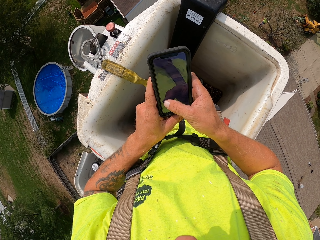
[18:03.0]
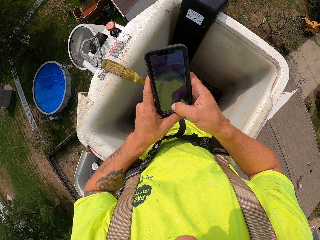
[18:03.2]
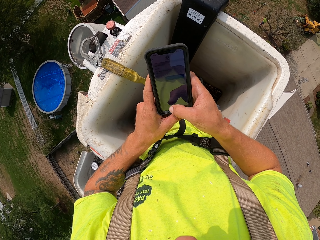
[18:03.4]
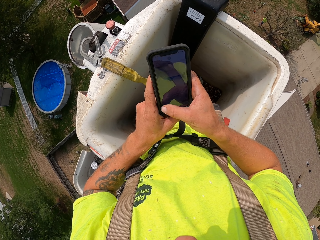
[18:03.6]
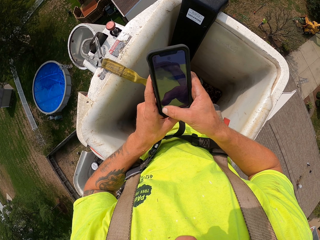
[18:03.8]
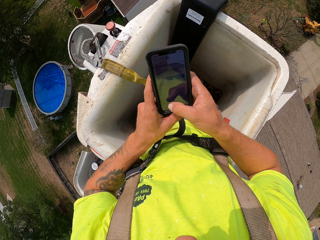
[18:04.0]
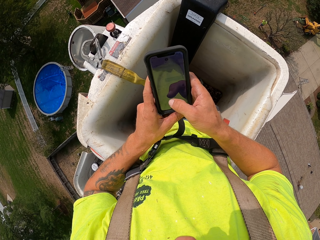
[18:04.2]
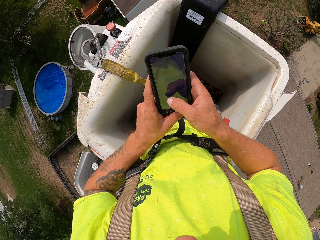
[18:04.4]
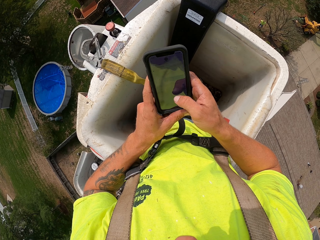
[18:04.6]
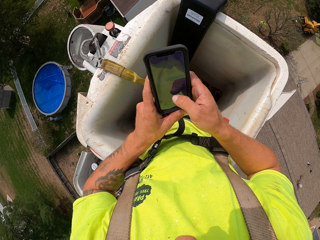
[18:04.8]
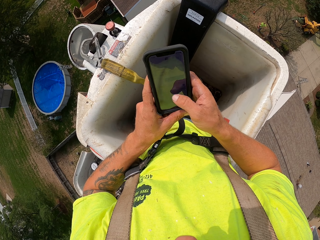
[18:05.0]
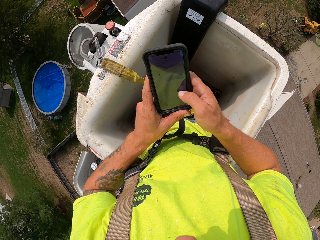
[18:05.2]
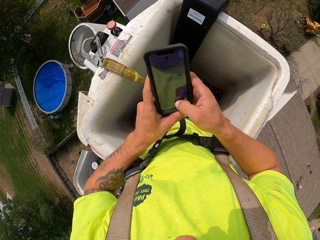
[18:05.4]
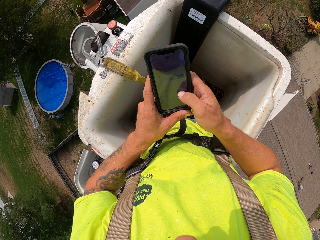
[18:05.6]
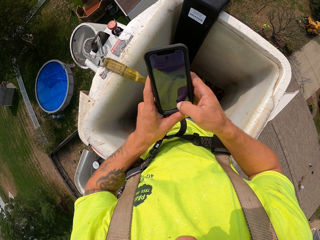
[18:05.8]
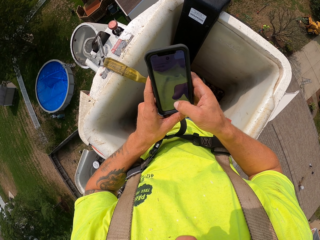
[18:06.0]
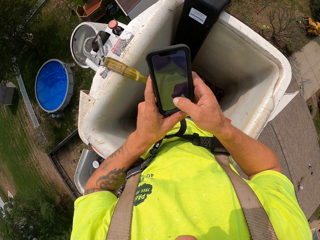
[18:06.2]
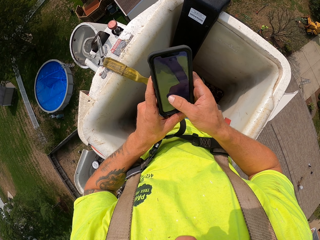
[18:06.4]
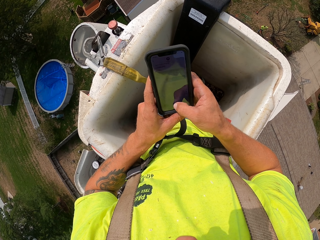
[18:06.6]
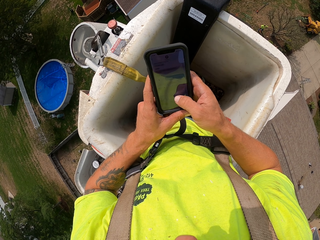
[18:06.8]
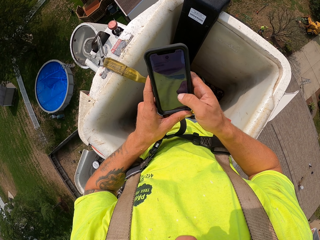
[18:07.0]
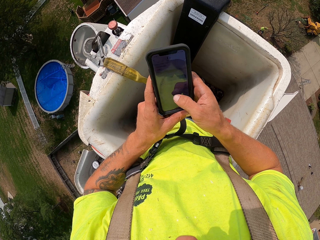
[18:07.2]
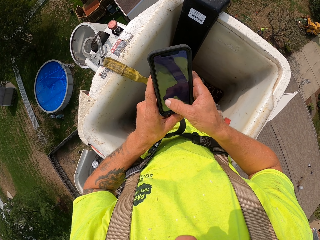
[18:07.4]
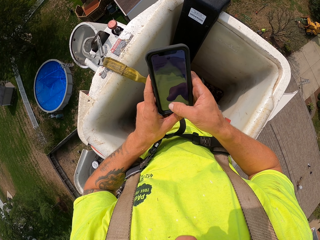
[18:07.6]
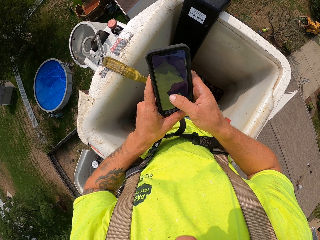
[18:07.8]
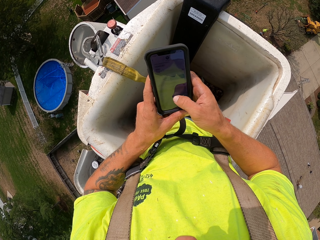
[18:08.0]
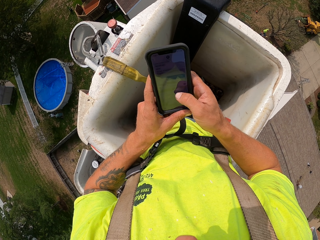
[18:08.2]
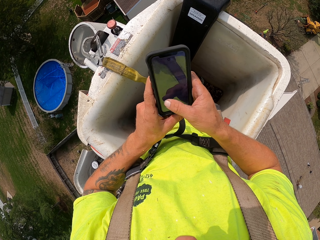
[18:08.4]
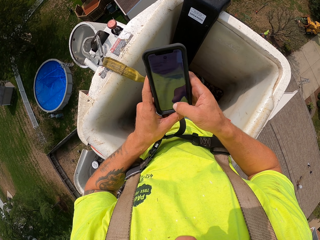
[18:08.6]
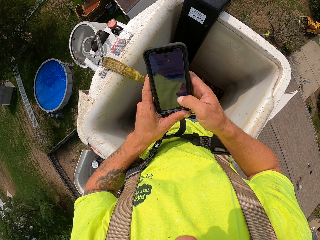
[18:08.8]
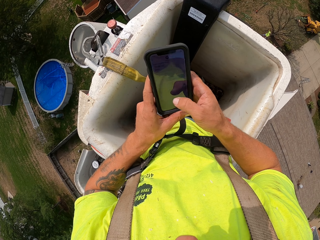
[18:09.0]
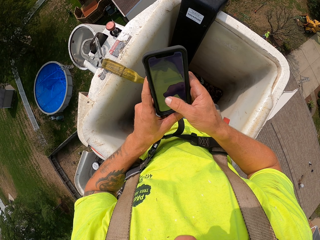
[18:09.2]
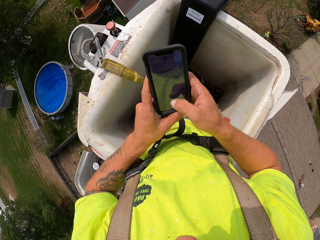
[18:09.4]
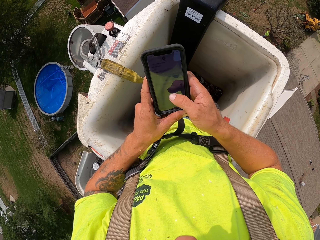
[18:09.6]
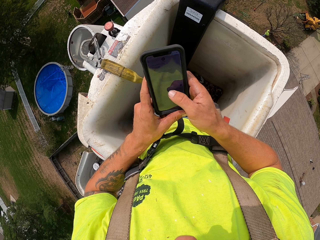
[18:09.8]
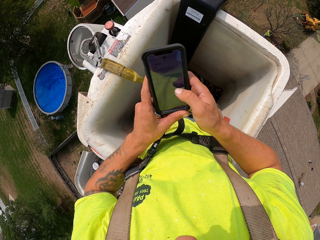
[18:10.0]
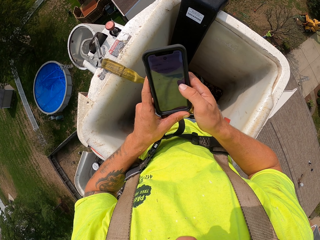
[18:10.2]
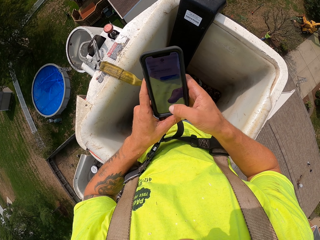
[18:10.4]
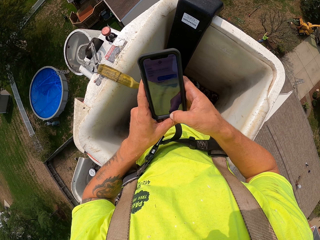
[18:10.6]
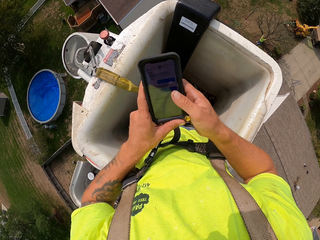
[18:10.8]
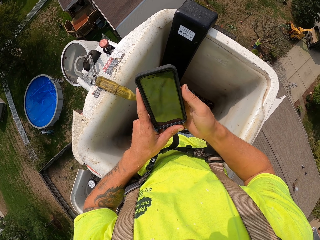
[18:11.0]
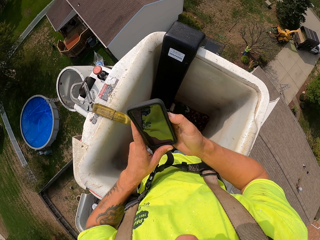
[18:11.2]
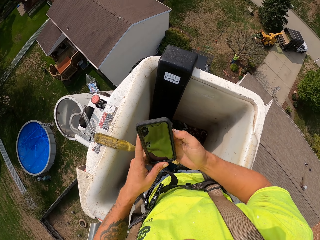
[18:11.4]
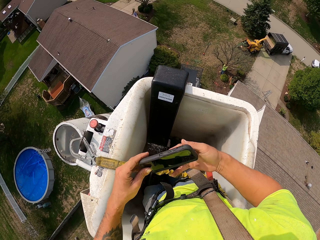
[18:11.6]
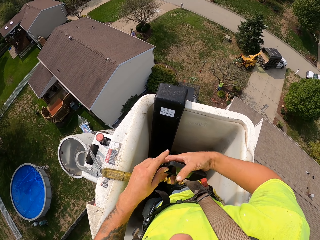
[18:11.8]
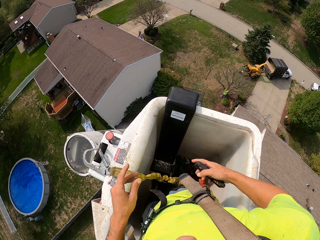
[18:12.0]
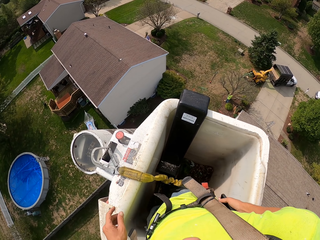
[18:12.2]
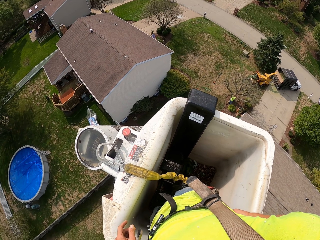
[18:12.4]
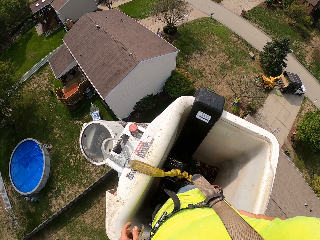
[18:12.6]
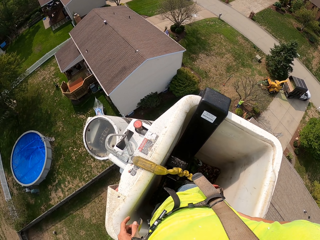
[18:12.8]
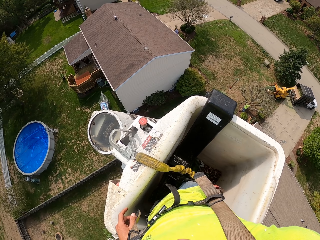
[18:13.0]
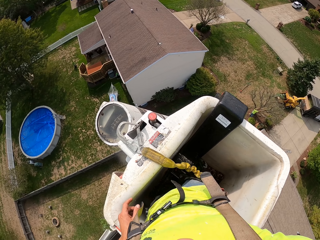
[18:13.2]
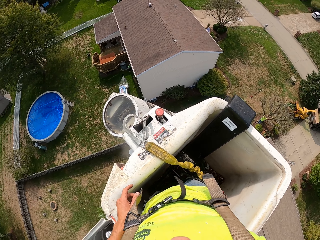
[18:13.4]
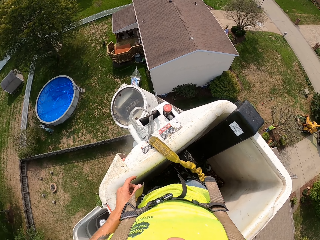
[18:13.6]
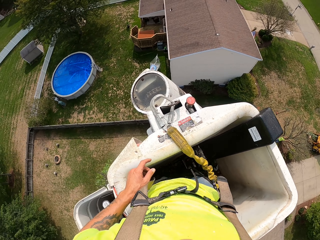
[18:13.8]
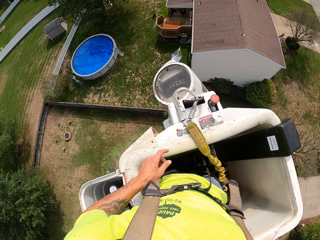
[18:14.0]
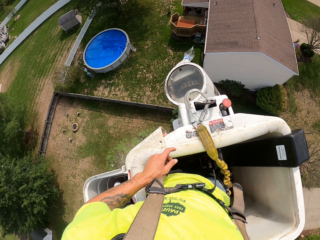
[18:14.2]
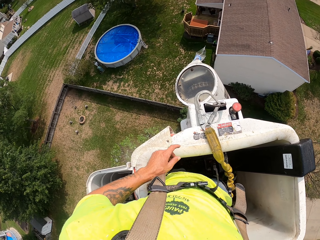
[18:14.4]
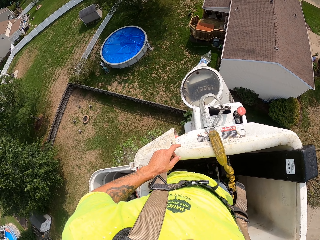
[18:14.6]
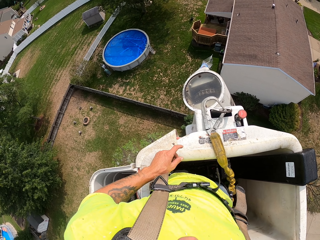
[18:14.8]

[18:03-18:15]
The camera wearer operates the phone. He passes the phone to his right hand. He puts the phone into his pocket with his right hand.

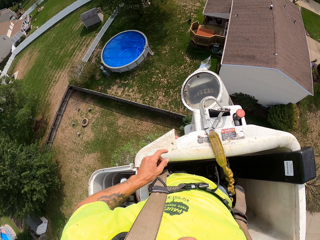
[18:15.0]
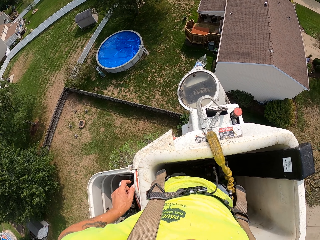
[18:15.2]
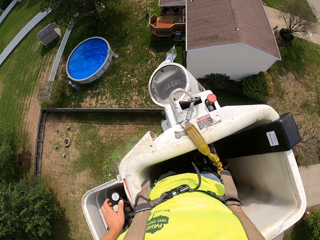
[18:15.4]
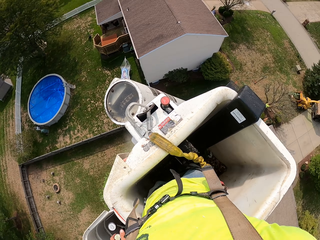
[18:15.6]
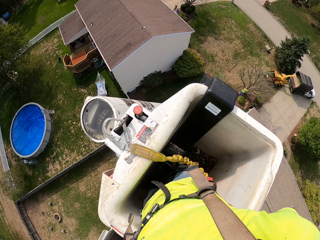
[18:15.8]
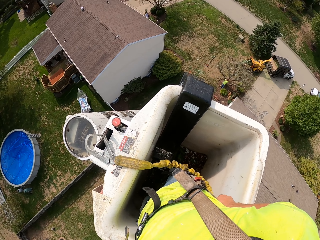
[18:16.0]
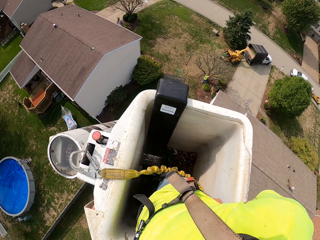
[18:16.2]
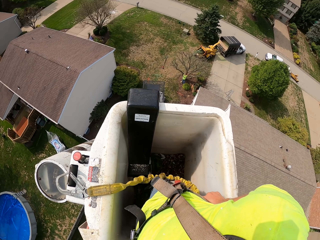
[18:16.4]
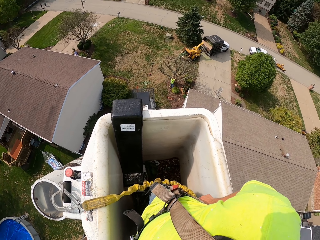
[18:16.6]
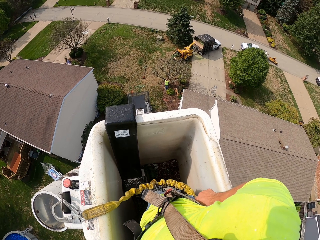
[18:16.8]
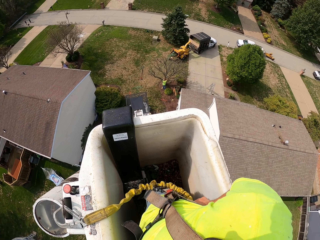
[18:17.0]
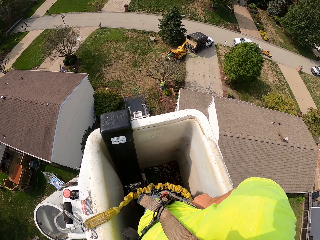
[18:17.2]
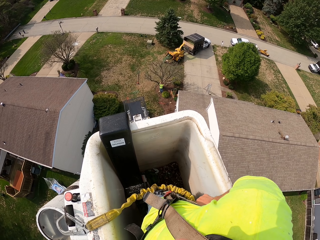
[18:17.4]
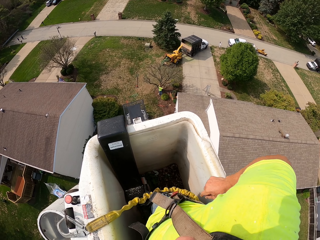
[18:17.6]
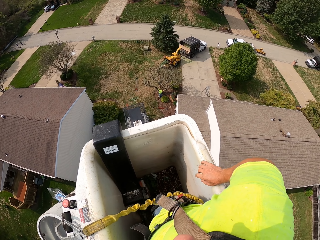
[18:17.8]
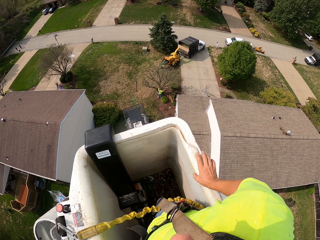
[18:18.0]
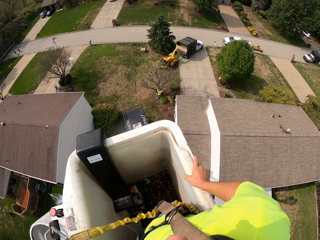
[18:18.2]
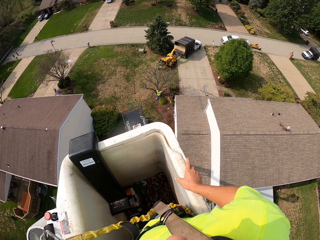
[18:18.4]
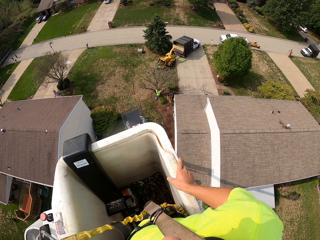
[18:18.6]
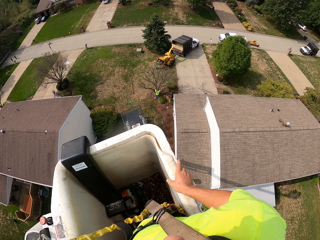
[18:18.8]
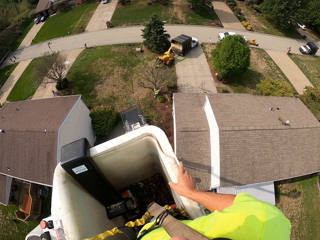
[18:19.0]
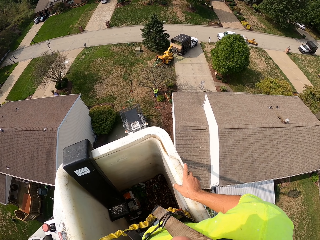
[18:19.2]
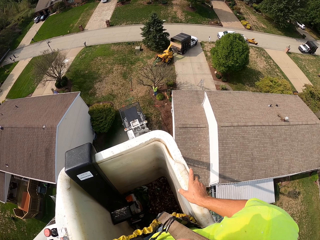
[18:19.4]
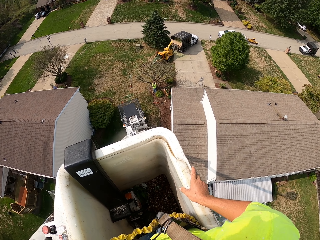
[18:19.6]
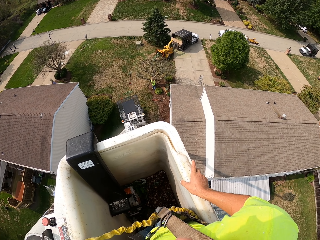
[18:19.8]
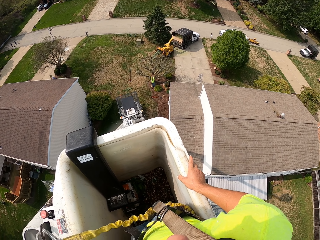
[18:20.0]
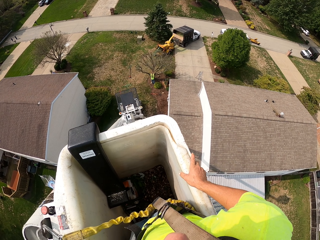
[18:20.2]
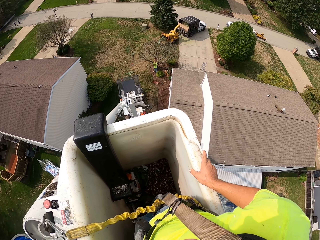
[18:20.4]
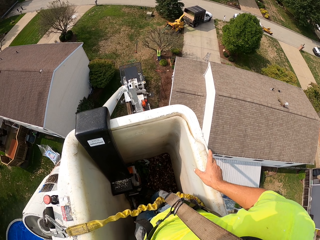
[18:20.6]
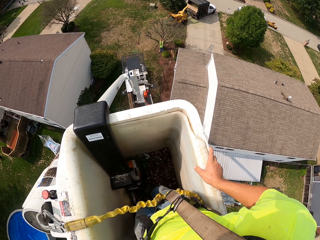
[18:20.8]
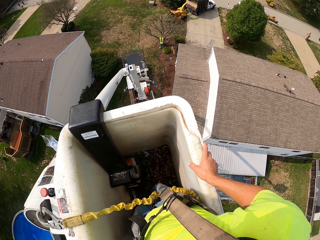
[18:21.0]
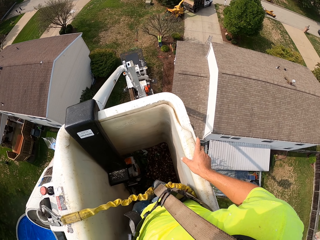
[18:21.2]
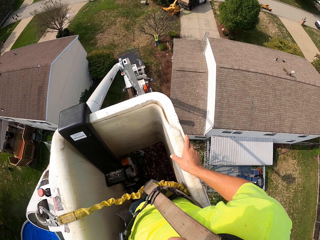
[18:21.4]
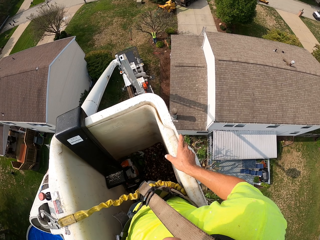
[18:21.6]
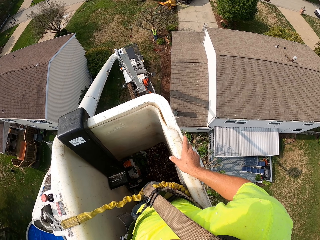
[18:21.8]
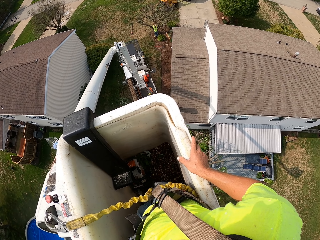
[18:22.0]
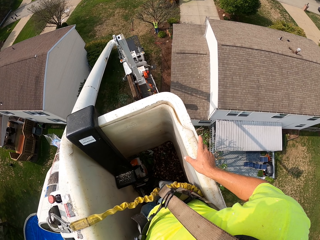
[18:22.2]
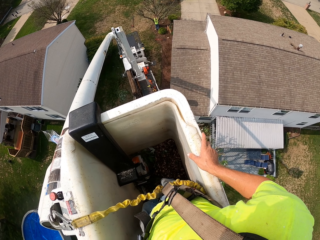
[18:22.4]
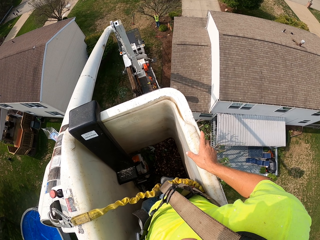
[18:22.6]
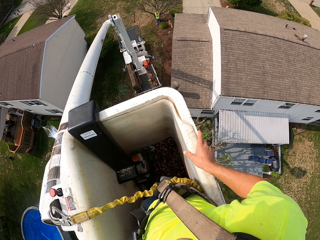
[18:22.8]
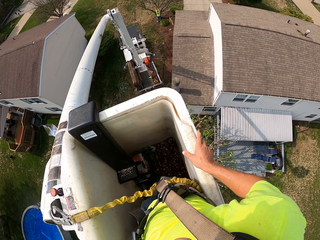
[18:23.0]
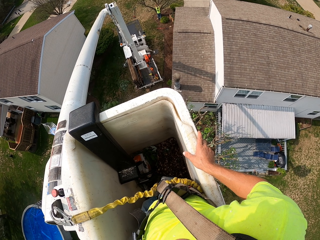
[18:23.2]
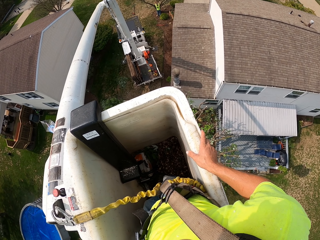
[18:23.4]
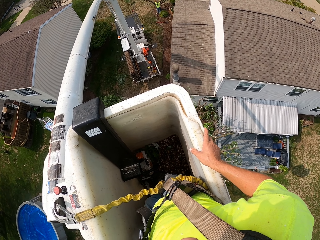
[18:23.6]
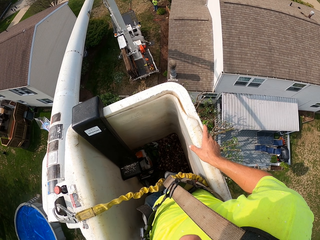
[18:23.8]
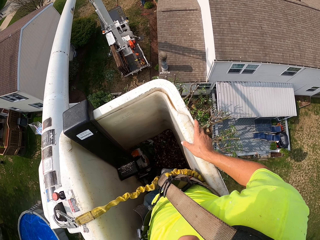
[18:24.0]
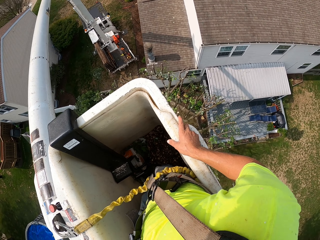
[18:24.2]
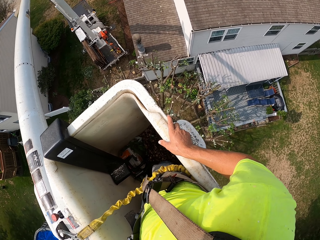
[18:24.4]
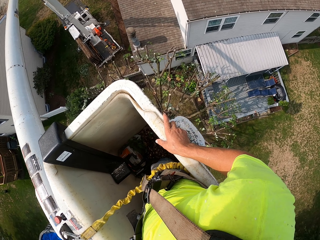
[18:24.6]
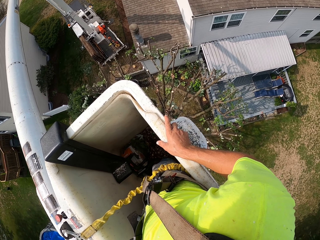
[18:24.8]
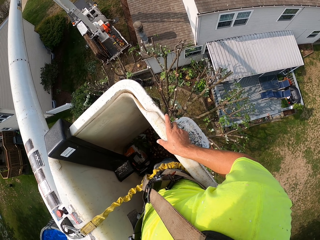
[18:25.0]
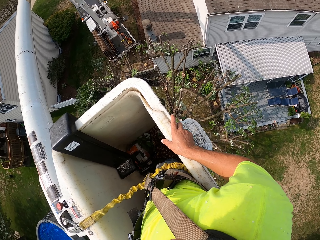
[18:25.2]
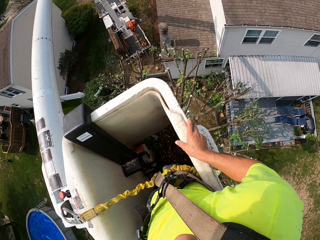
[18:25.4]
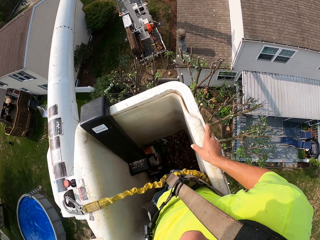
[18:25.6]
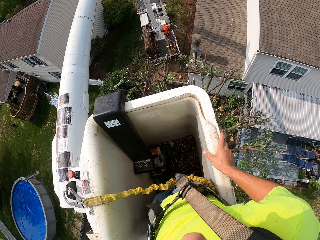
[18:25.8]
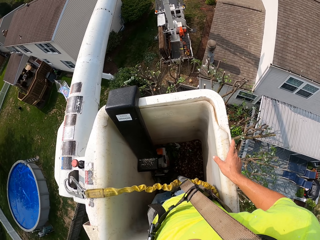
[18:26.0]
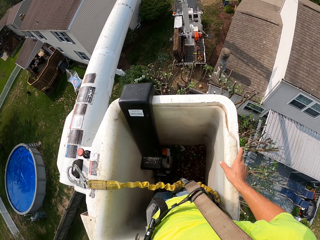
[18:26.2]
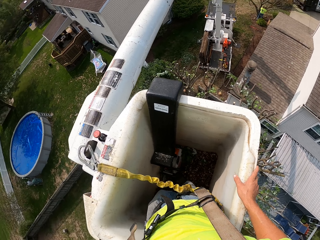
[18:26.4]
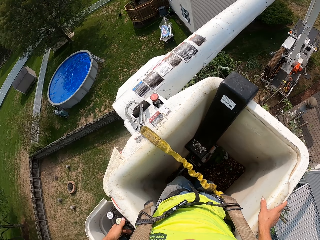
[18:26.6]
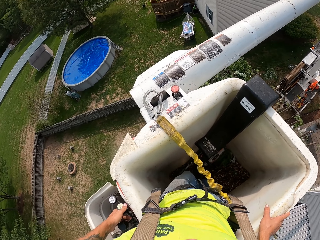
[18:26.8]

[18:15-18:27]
The camera wearer holds a hydraulic control in a man lift crane with his left hand. He moves his left hand. He rotates around and puts his hands in the pocket. He holds the man lift crane with his right hand. He removes his right hand from the pocket. He moves with the crane. He lowers the man lift crane with his left hand on the hydraulic control in the bucket.
